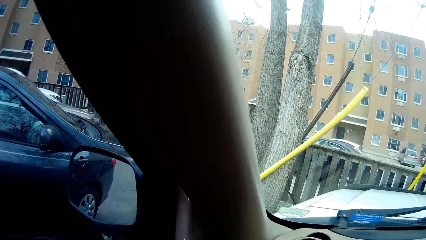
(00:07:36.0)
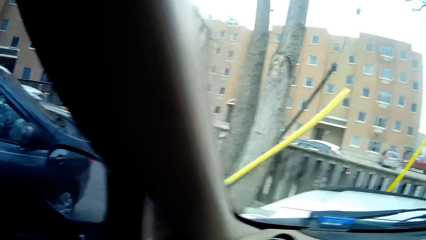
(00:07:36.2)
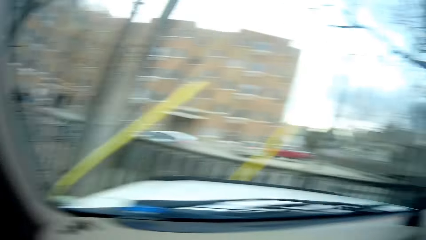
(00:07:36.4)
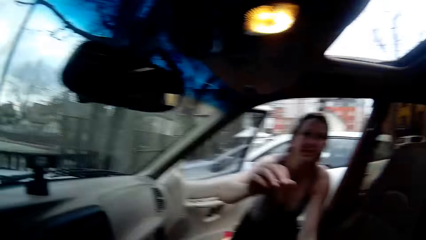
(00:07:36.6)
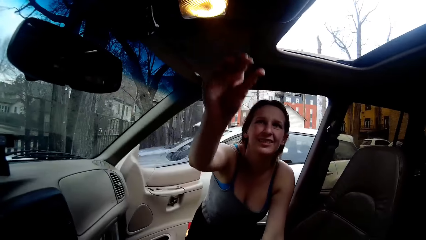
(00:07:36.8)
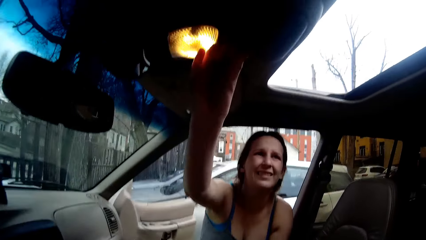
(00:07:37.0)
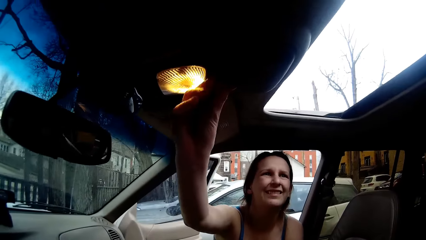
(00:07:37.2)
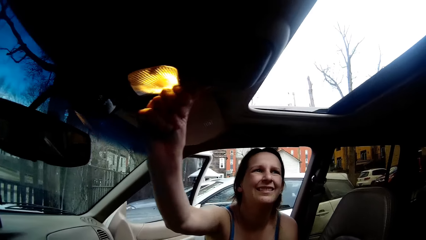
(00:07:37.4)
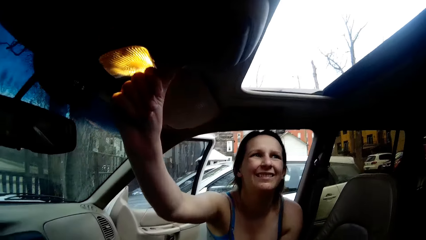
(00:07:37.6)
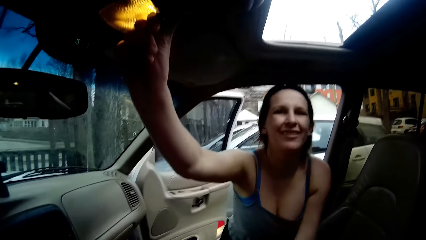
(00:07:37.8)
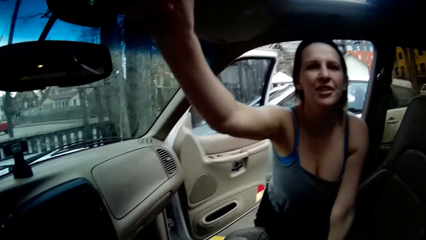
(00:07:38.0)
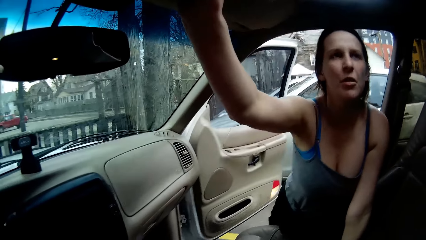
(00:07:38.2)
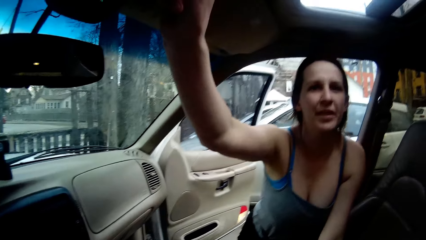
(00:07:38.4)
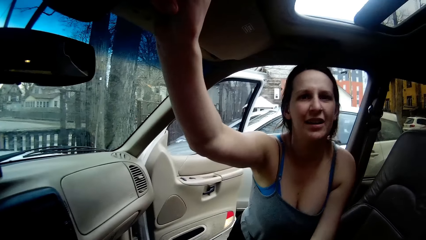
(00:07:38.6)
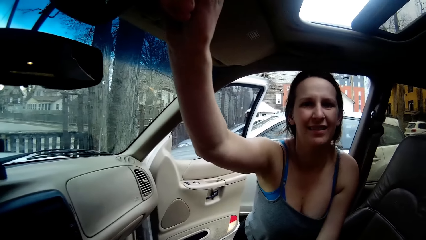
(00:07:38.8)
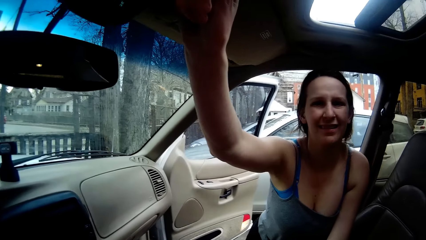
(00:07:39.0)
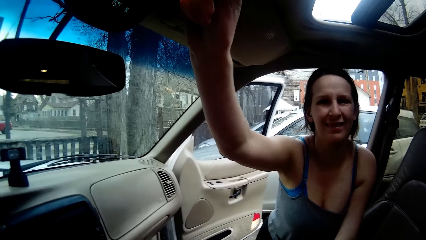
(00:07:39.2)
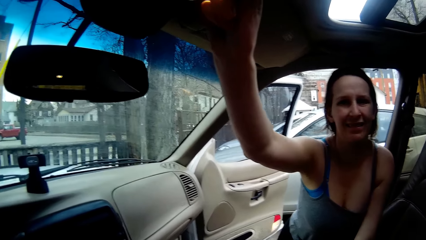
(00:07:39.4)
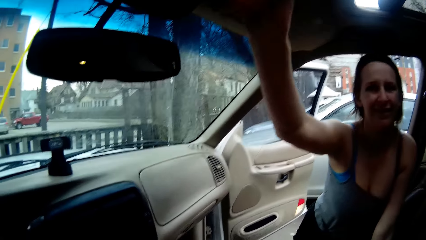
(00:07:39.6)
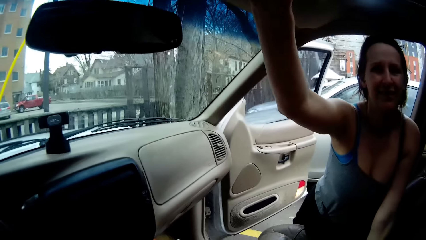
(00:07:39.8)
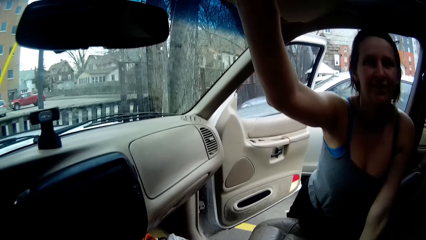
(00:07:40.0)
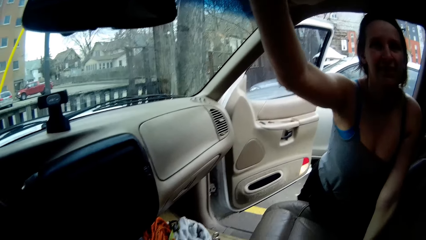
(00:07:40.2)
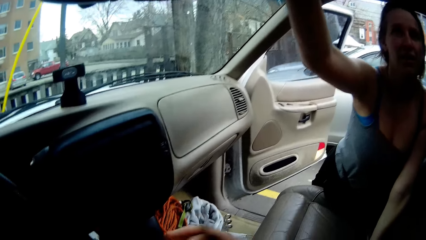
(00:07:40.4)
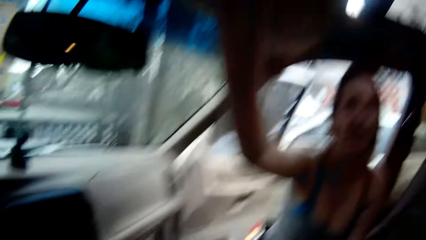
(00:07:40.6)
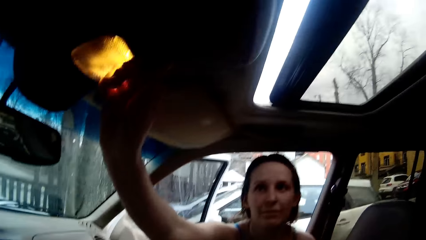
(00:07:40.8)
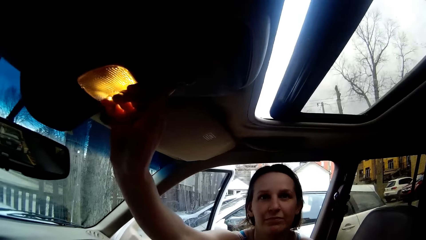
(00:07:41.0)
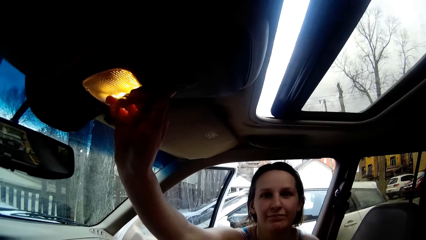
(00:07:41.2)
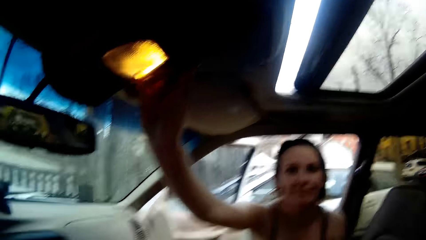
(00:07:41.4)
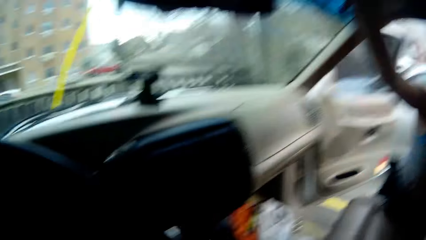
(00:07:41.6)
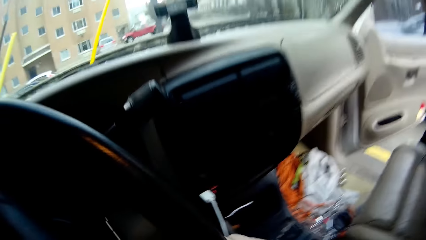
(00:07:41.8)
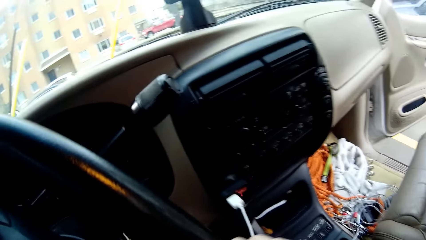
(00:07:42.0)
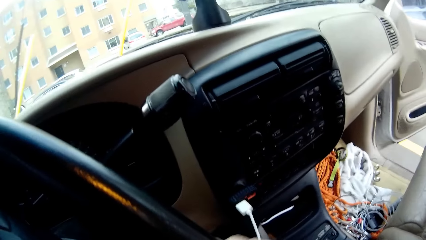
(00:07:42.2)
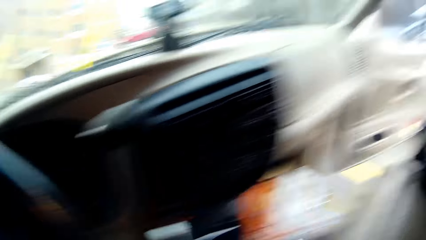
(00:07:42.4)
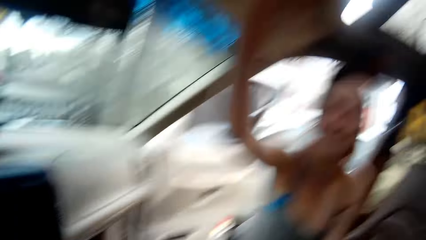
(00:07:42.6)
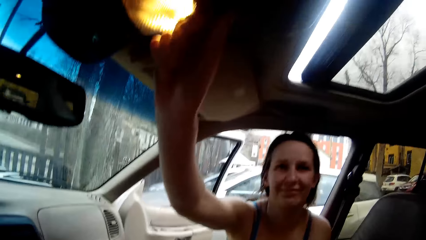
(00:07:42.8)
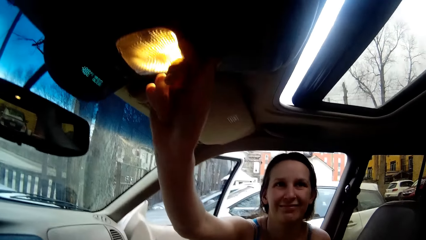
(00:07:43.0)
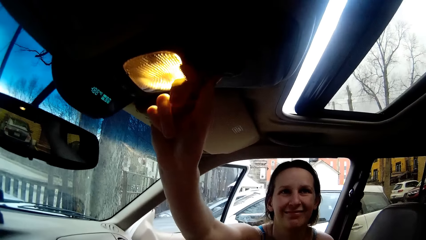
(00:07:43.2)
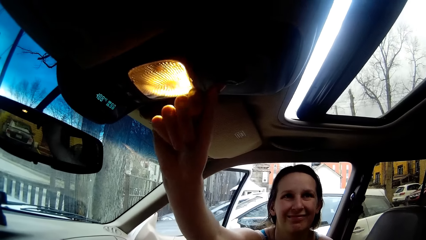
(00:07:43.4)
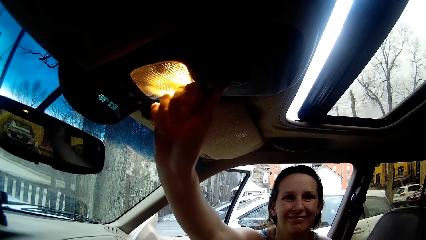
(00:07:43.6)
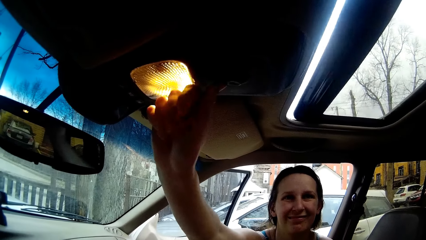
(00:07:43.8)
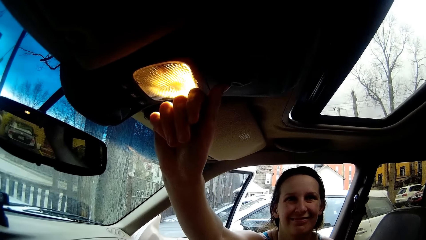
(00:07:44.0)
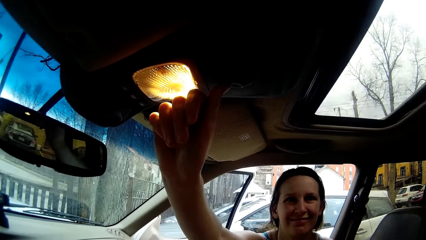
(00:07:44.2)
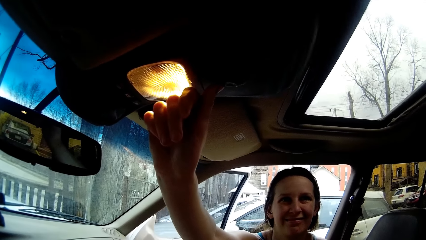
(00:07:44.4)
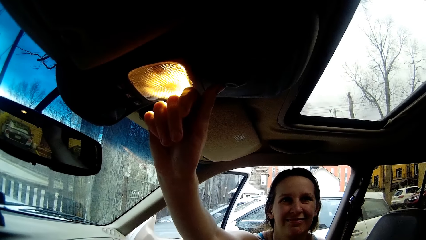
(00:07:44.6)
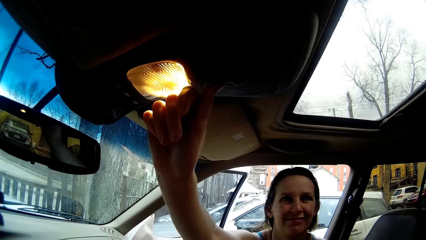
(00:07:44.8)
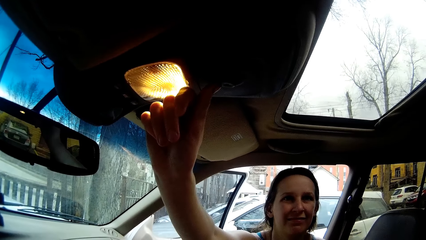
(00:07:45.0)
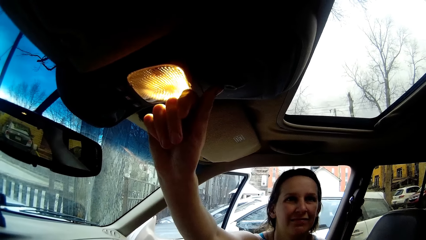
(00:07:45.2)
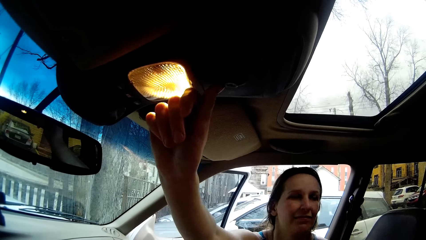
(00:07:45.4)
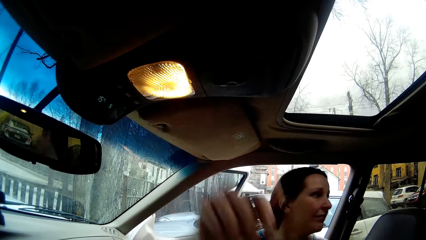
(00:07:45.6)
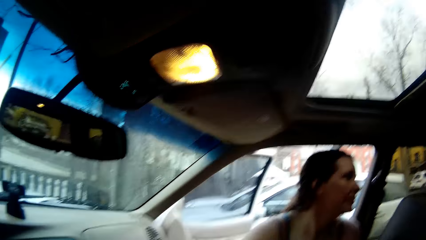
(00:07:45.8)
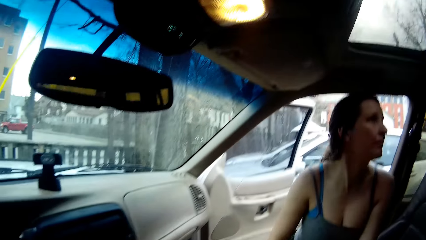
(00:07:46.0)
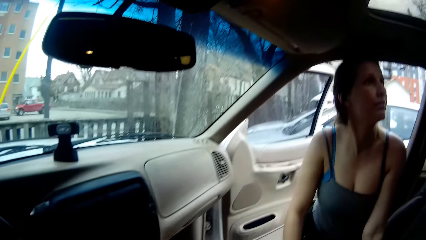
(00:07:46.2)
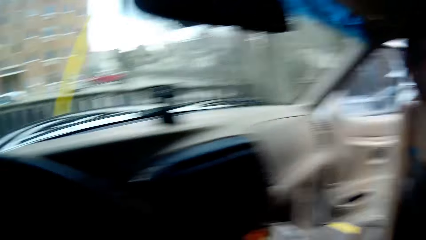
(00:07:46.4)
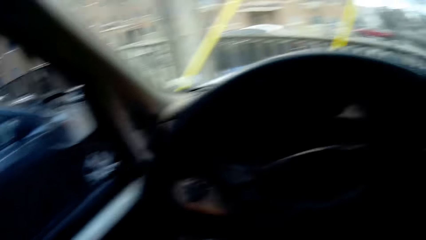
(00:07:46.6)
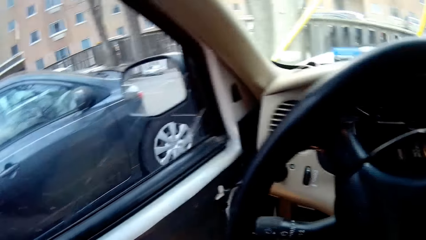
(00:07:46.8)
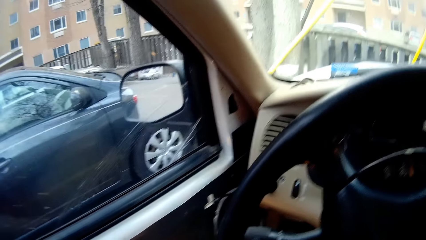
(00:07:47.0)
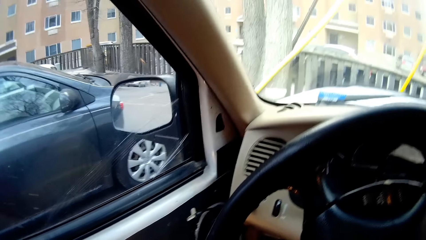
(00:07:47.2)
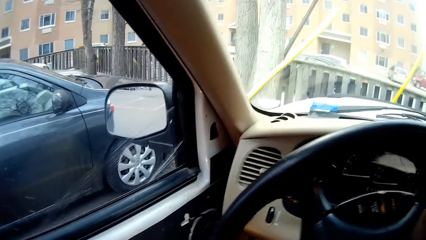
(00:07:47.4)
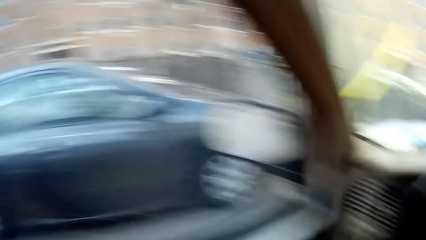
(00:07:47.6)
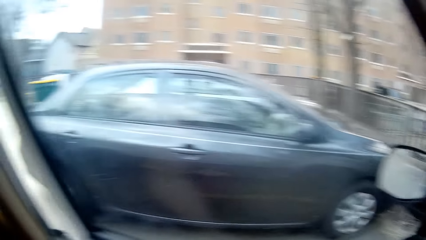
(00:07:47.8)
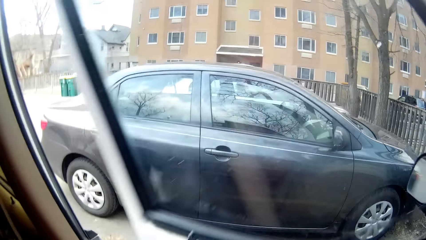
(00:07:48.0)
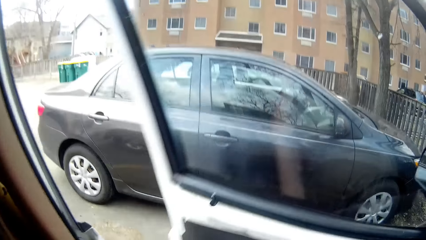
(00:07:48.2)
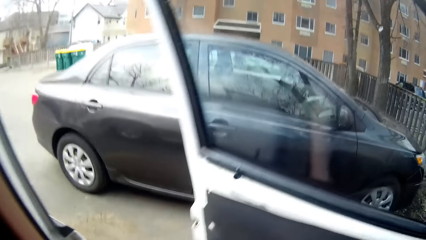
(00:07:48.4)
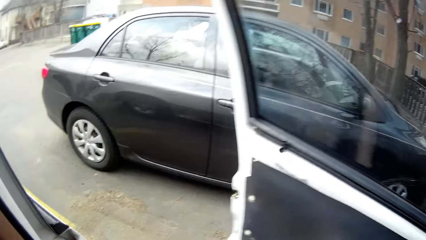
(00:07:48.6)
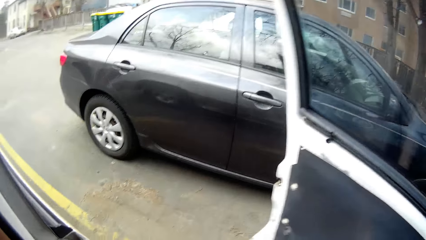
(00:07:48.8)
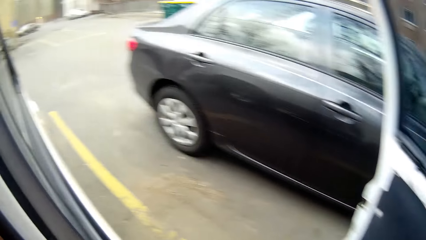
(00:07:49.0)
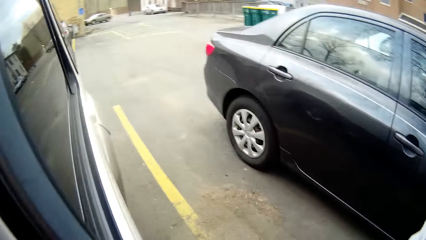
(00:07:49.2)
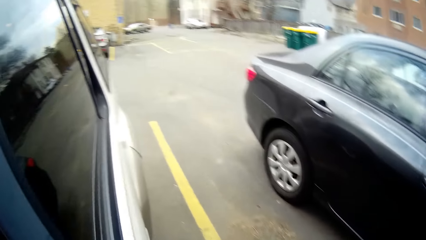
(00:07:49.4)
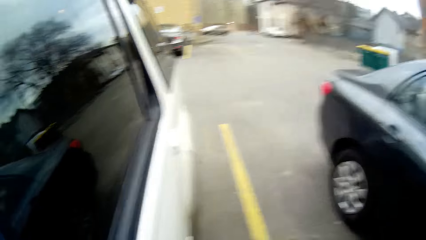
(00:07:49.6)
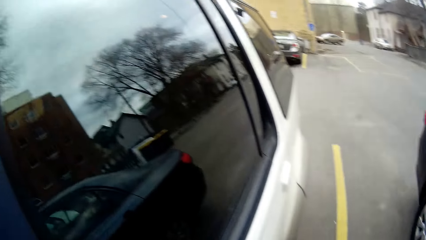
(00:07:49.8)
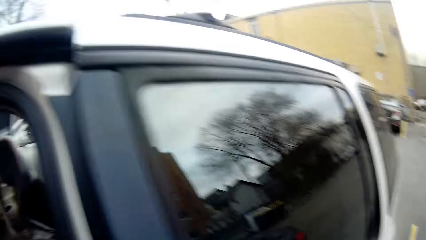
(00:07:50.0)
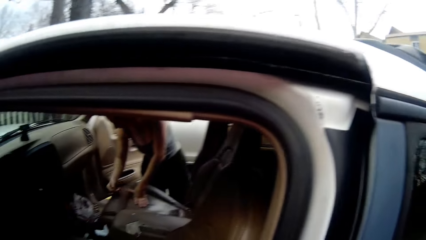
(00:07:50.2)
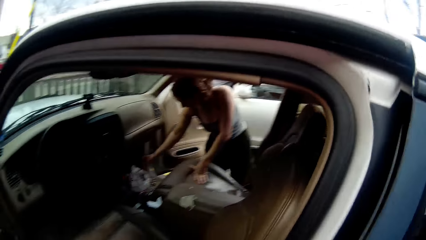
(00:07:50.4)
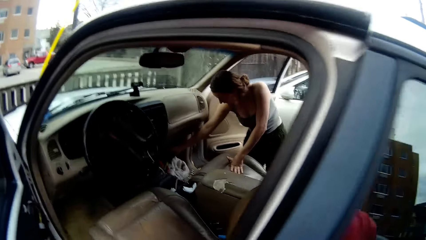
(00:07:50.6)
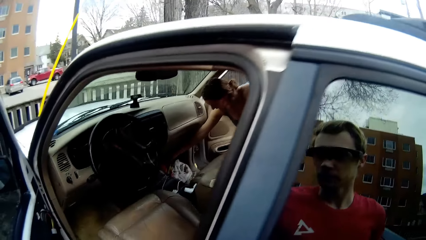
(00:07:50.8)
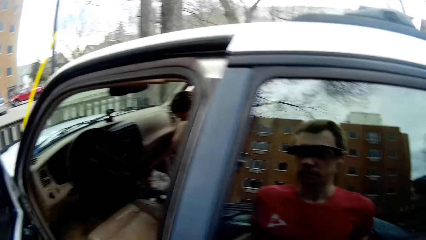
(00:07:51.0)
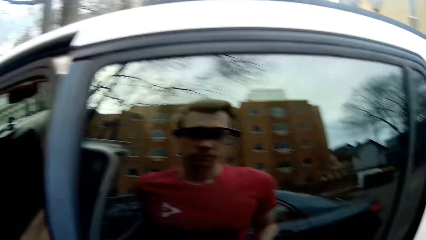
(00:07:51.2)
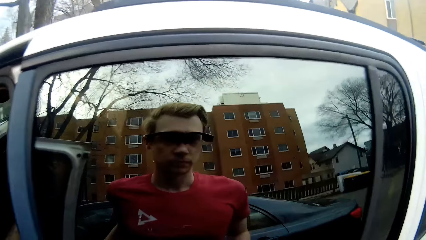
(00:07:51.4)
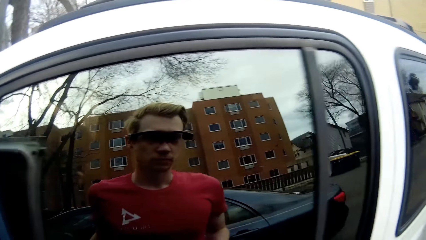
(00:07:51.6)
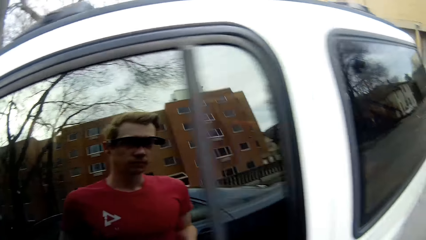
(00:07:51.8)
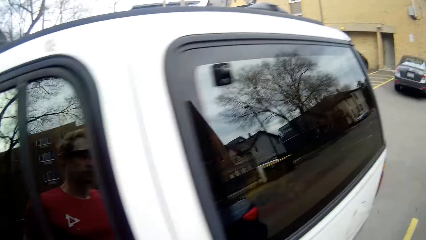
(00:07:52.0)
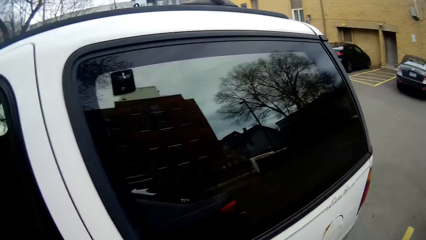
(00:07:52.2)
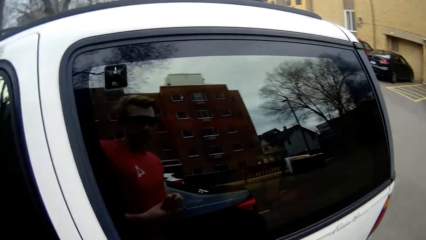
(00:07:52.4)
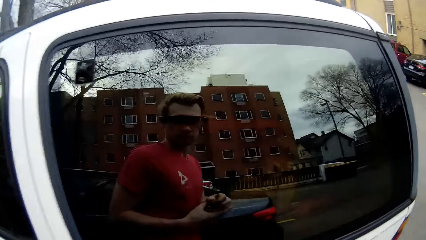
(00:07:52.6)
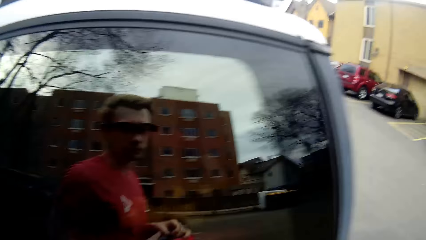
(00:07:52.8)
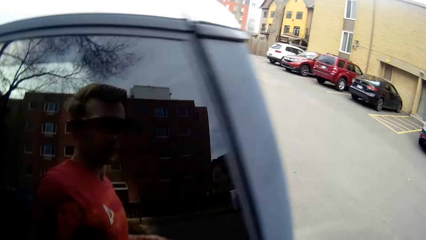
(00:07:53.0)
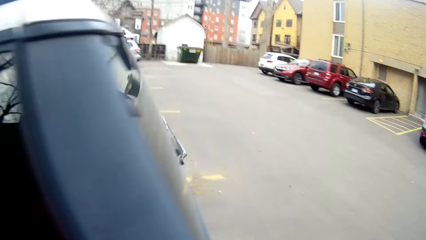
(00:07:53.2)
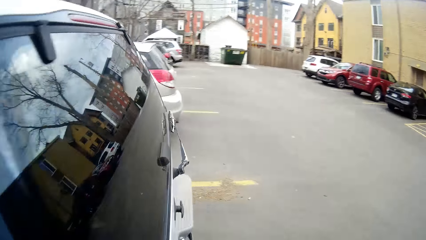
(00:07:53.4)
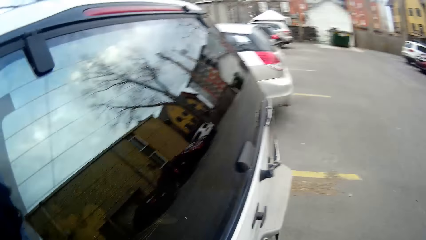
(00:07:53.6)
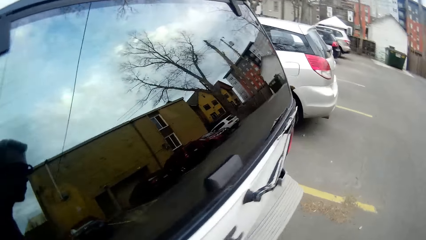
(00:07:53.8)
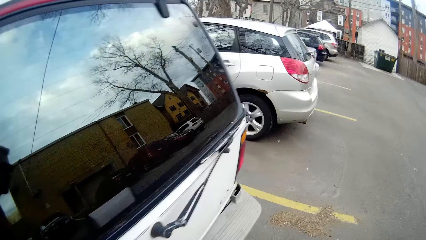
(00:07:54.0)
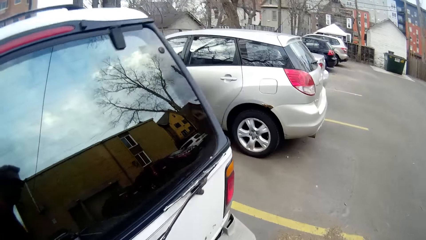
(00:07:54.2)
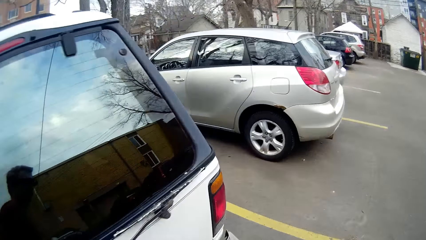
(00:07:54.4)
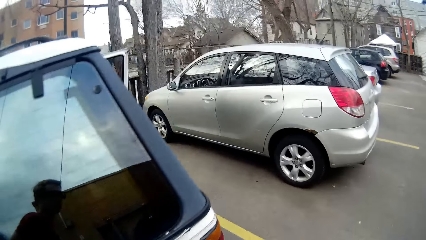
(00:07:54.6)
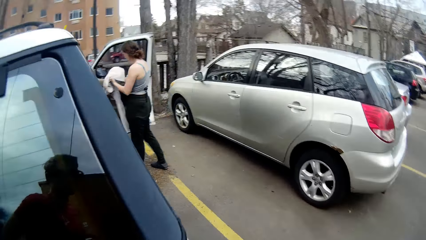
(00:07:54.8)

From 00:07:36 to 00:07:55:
A woman closes the sunroof of the car. The camera wearer opens the door to the car. They step out of the car. The woman picks something. The camera wearer walks to the other side of the car.
